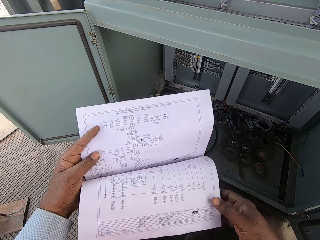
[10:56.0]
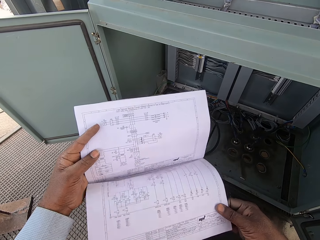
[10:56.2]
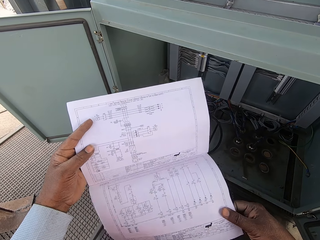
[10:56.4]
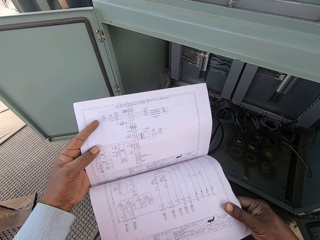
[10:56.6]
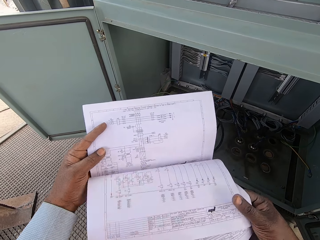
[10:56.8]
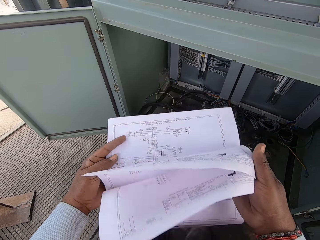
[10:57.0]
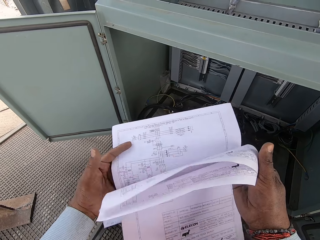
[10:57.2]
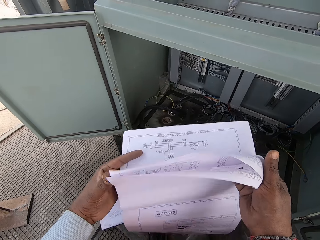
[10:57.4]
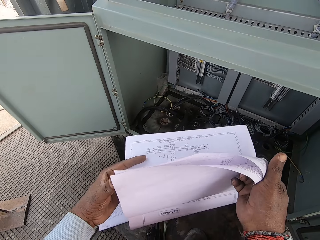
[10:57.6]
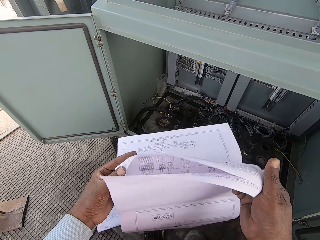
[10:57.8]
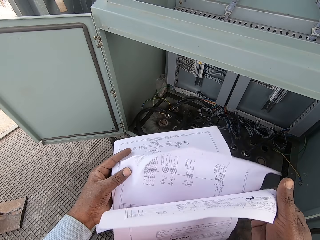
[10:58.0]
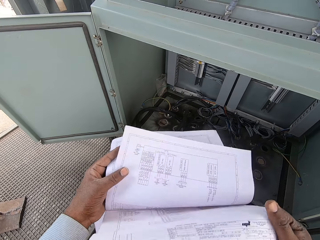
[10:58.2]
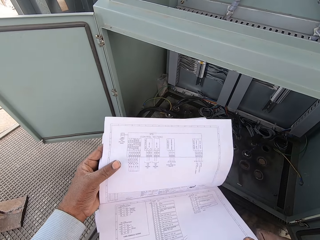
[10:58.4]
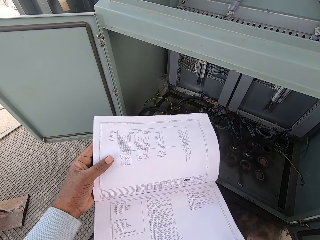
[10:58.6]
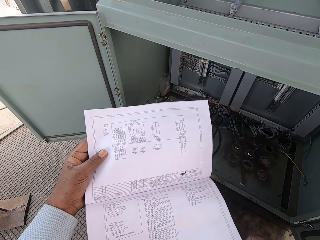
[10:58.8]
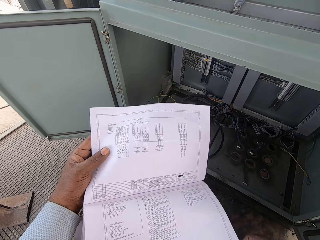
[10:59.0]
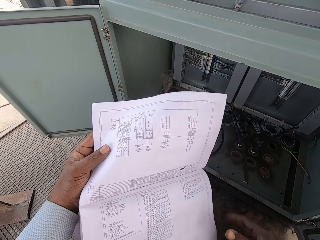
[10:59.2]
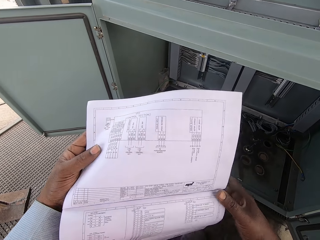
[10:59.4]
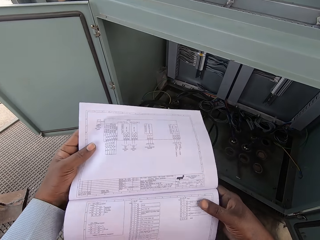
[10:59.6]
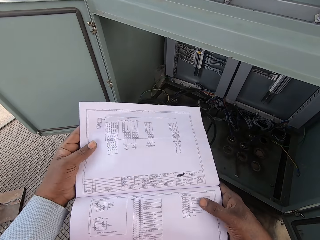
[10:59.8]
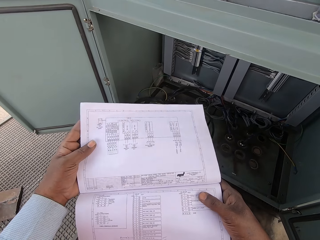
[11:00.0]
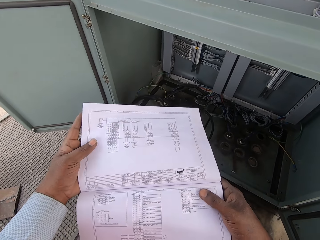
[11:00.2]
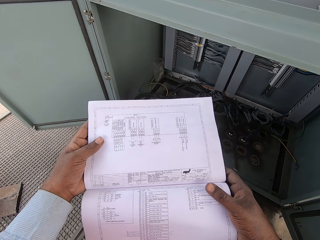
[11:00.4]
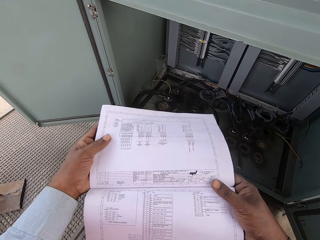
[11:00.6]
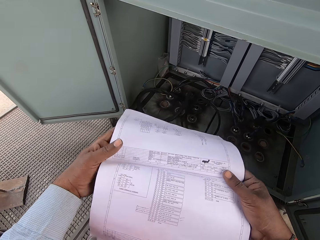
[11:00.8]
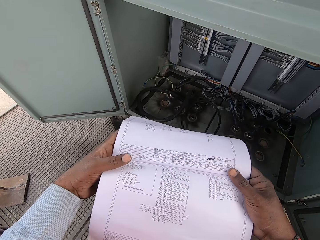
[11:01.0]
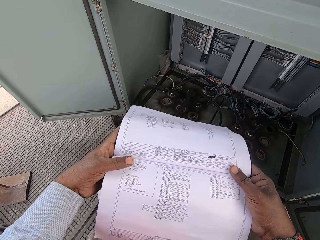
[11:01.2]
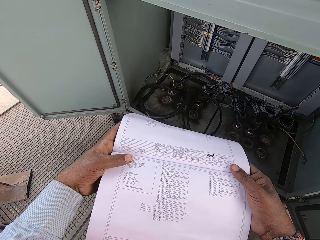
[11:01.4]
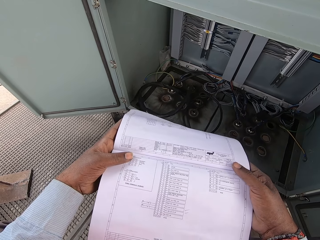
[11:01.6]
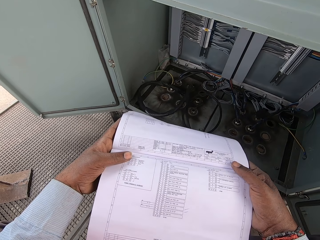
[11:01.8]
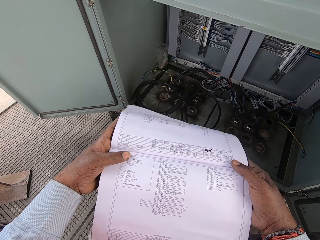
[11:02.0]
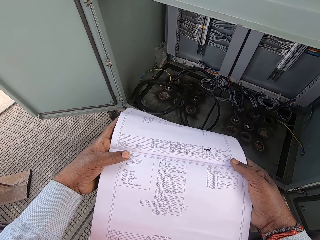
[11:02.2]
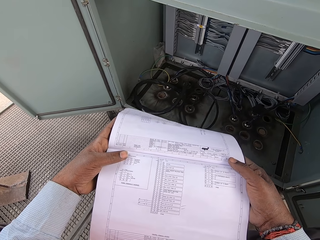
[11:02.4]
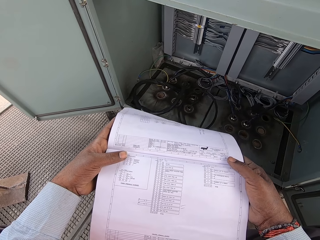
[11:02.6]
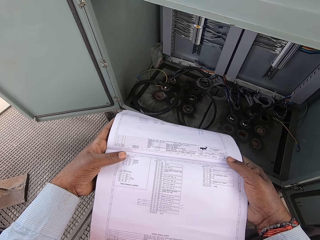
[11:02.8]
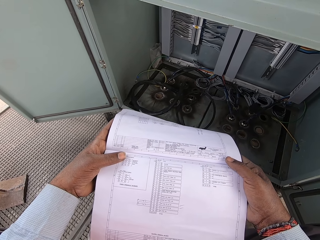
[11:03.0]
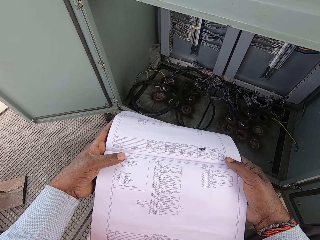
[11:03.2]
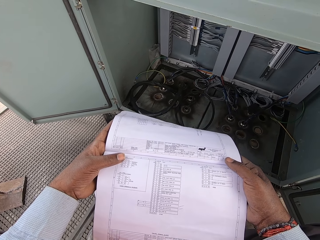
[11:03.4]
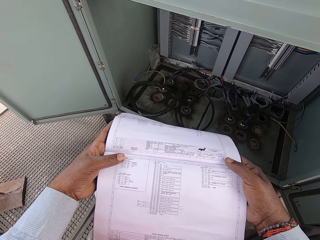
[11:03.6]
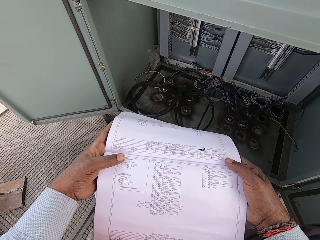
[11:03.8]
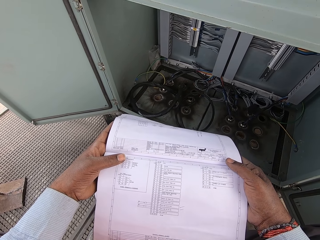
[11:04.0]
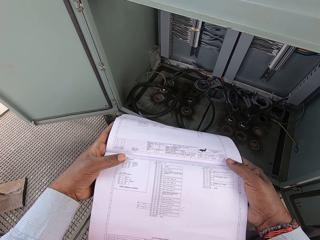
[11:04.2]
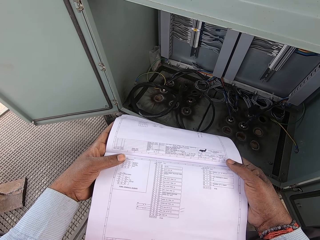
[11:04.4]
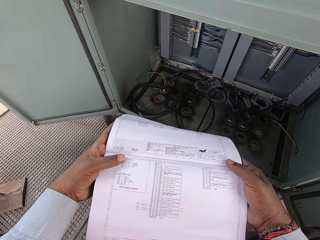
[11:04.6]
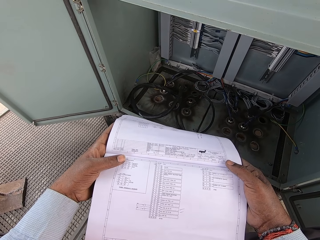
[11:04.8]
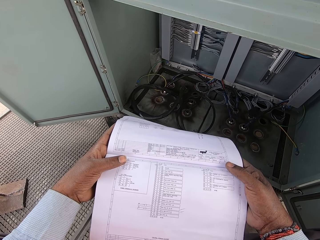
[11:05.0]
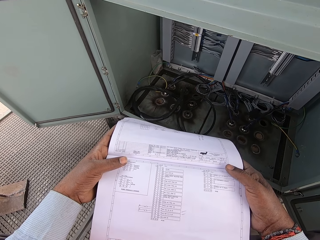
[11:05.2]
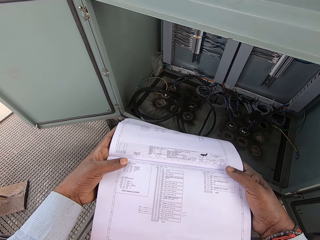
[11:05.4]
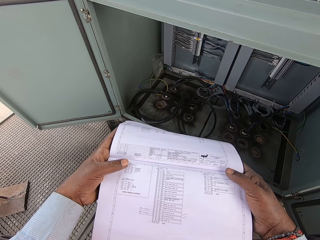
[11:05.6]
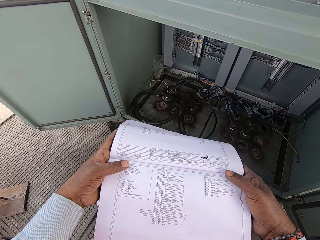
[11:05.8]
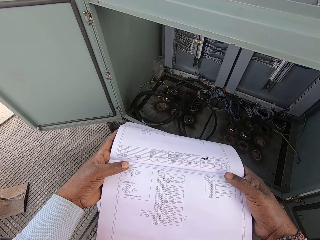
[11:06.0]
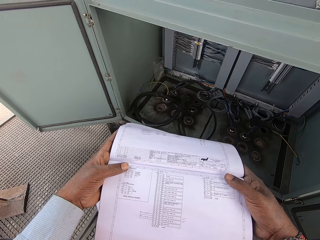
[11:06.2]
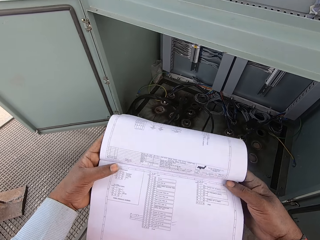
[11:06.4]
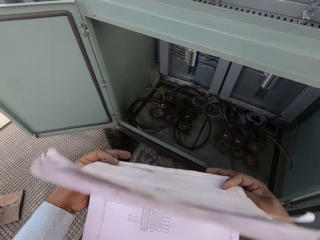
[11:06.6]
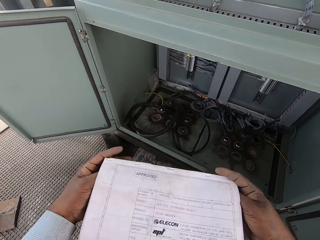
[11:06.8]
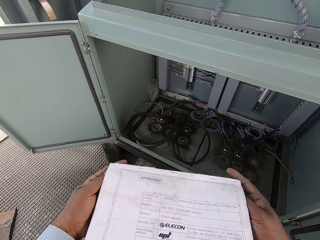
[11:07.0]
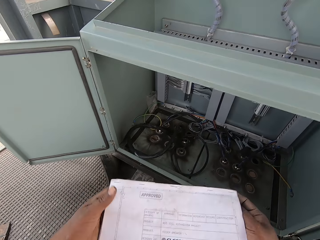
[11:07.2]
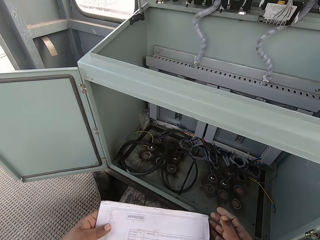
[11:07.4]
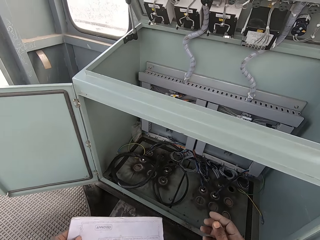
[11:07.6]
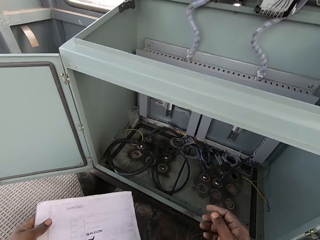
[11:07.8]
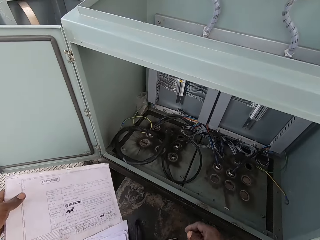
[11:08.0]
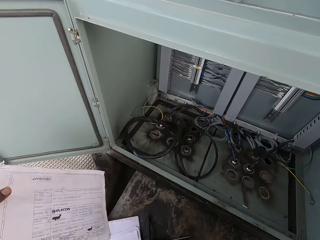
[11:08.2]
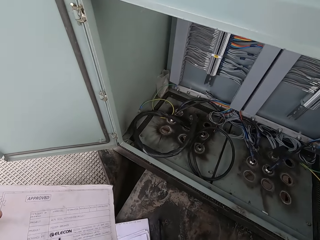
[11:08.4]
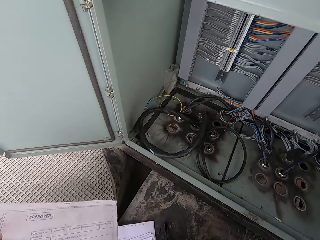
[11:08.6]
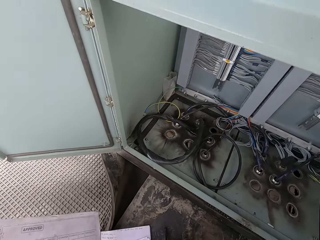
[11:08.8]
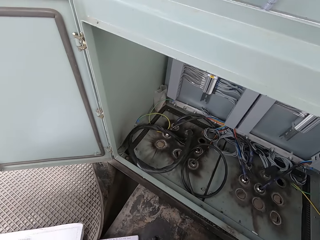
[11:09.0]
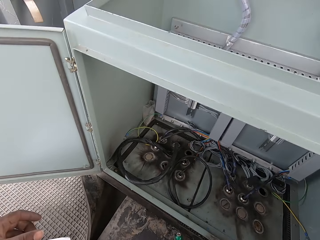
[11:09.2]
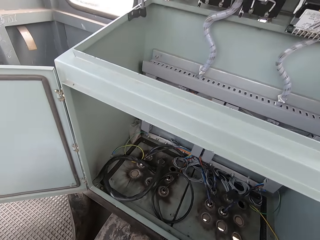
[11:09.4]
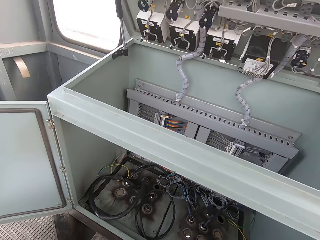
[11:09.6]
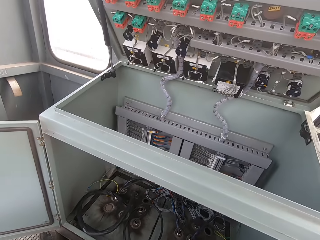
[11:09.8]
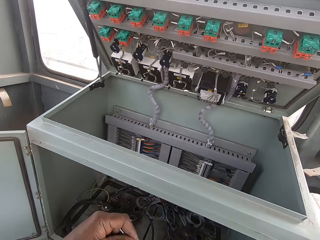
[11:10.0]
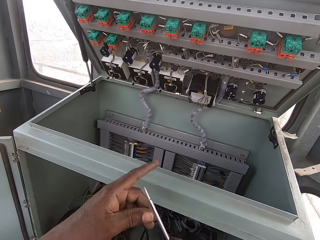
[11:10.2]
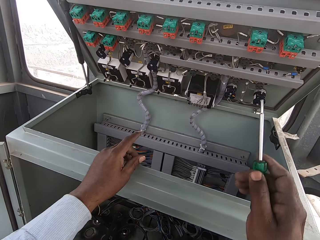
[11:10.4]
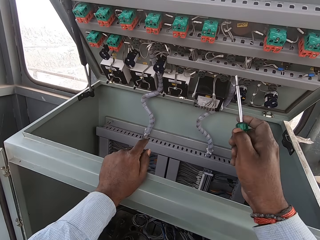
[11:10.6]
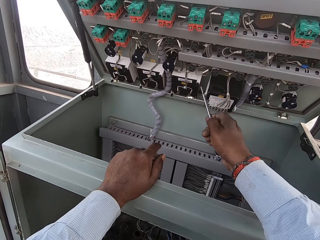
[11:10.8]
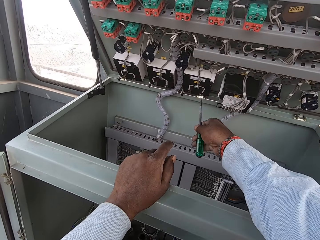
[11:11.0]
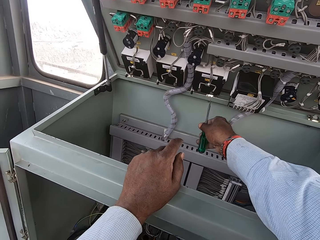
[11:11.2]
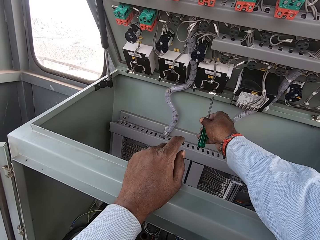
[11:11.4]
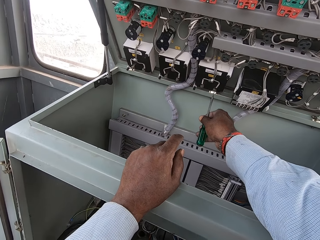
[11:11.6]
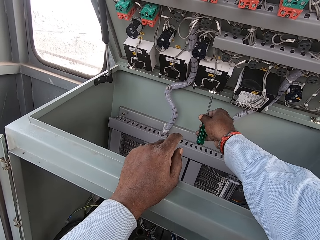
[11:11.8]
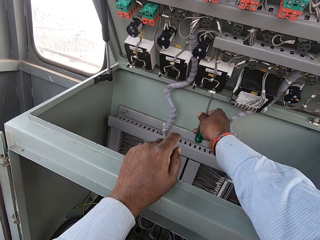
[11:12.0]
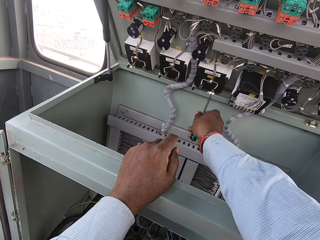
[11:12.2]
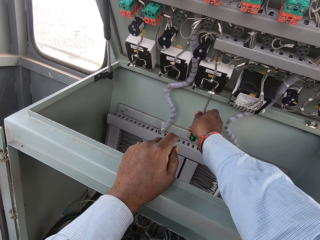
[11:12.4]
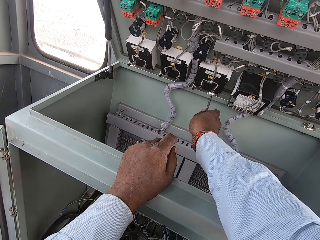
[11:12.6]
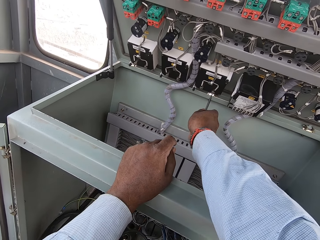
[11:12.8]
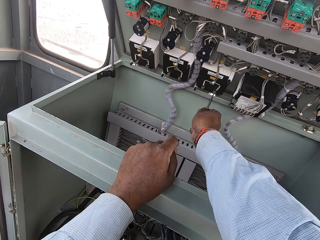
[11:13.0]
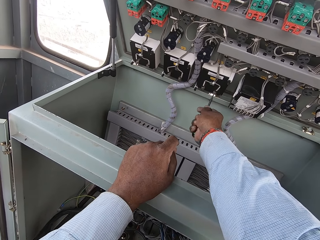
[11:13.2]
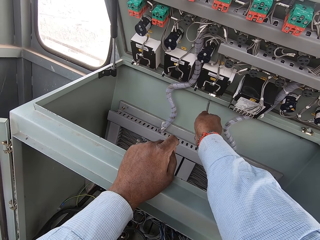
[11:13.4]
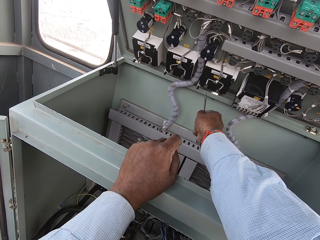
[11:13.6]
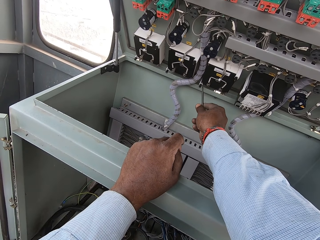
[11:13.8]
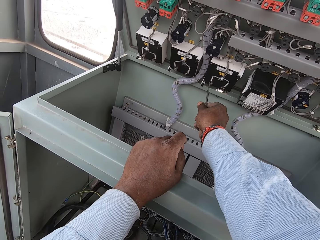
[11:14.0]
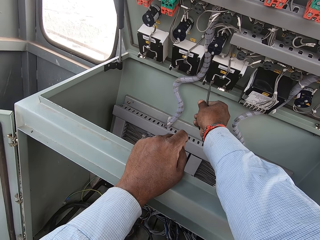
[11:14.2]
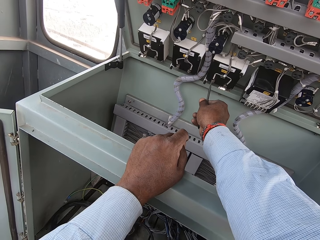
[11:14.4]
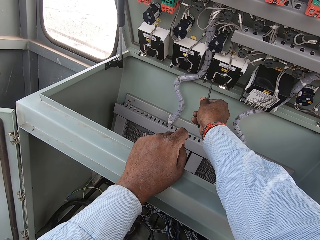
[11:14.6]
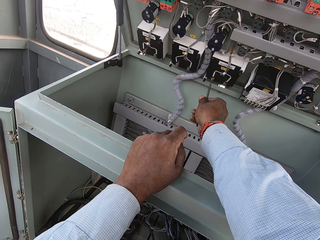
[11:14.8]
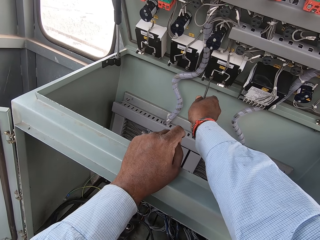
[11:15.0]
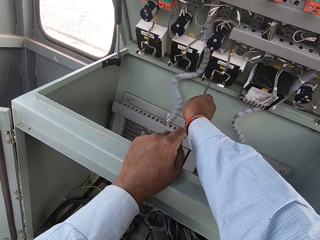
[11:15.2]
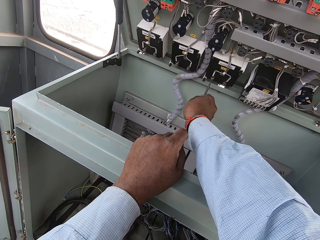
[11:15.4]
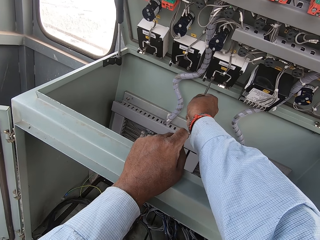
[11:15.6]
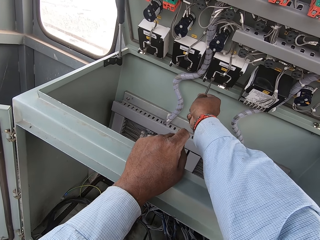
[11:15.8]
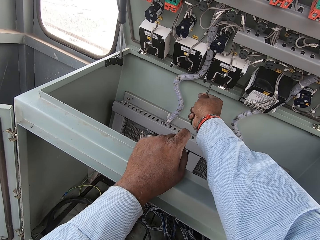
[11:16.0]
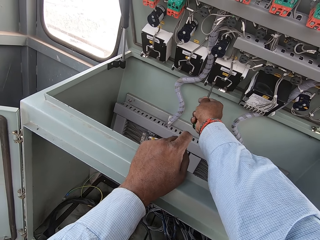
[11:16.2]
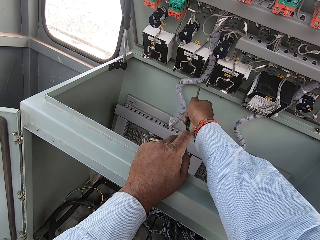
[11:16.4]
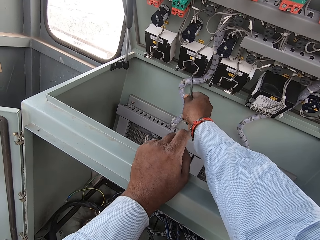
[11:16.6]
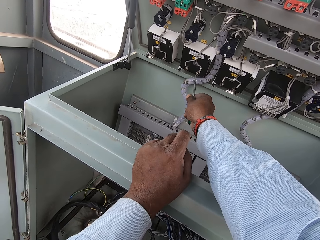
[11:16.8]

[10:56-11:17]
The camera wearer looks at the document. He flips the book. He picks up a screwdriver. He looks around. He puts his hand on the cable rack. He tightens a screw or the nuts with the screwdriver.
